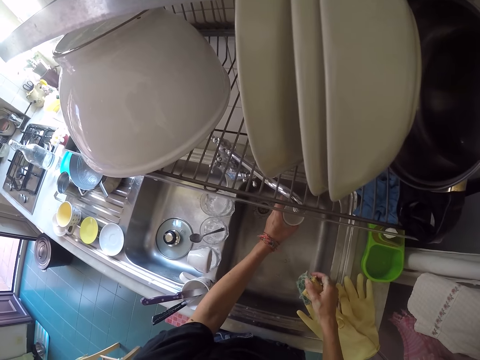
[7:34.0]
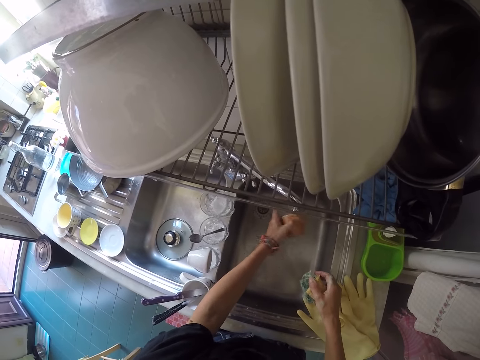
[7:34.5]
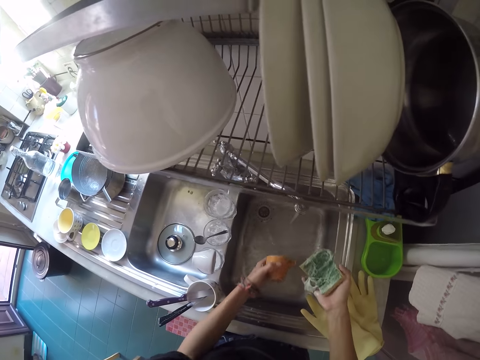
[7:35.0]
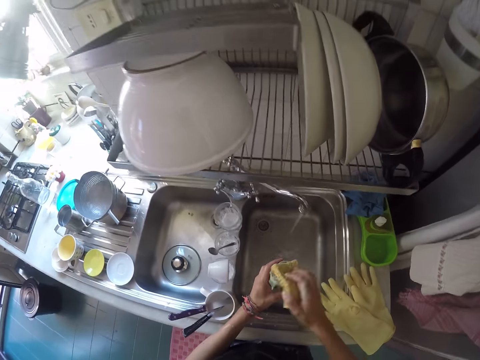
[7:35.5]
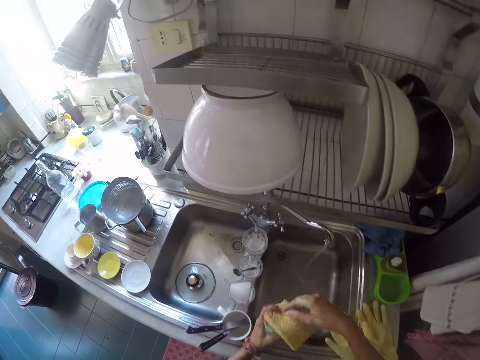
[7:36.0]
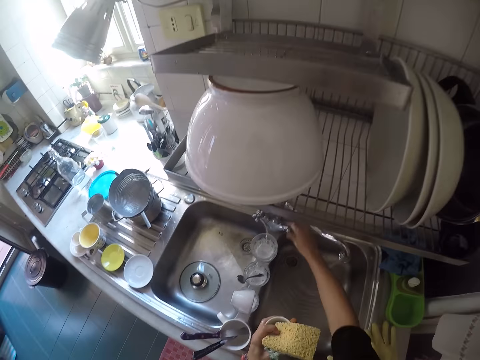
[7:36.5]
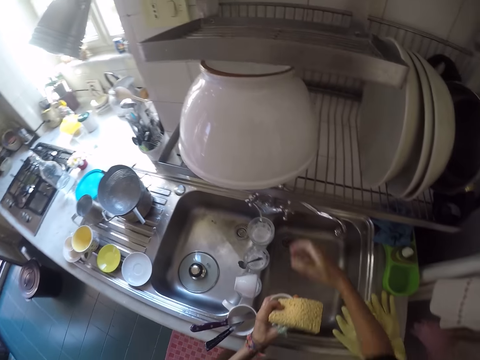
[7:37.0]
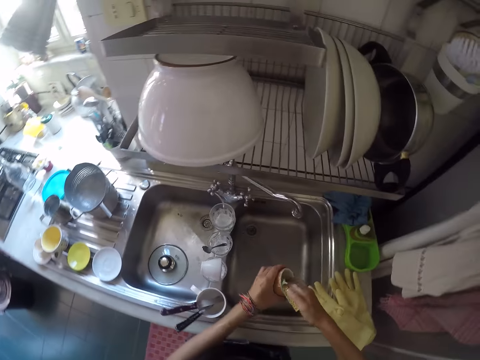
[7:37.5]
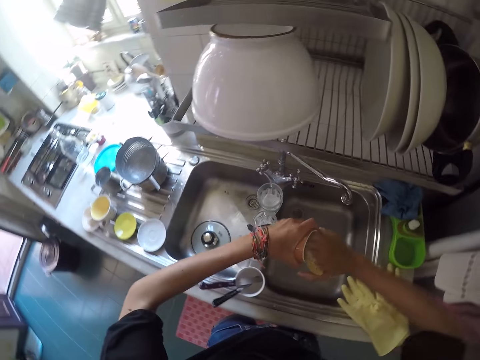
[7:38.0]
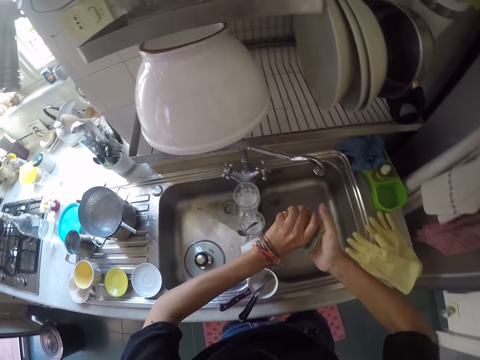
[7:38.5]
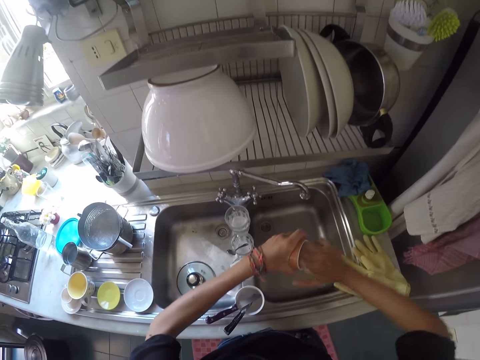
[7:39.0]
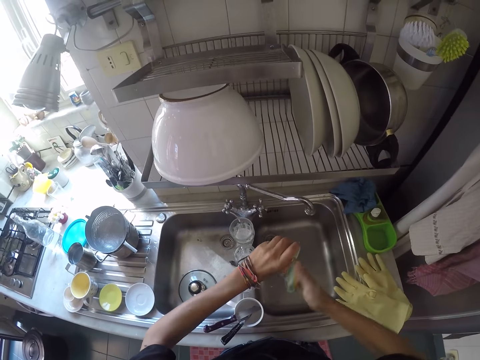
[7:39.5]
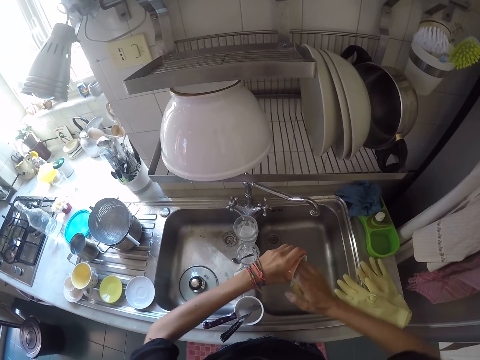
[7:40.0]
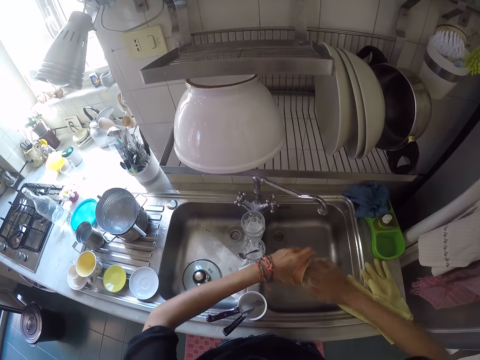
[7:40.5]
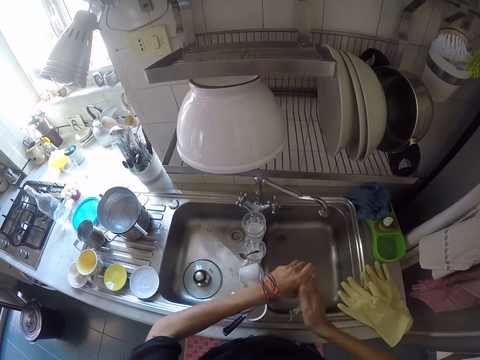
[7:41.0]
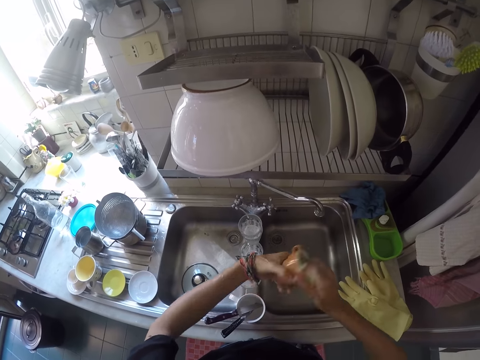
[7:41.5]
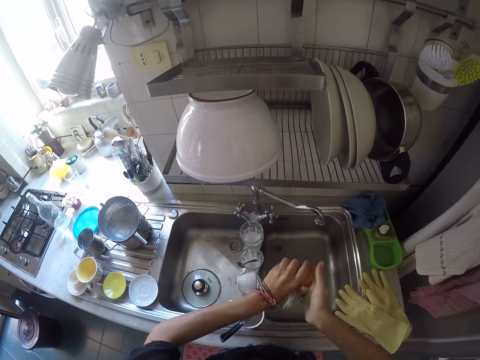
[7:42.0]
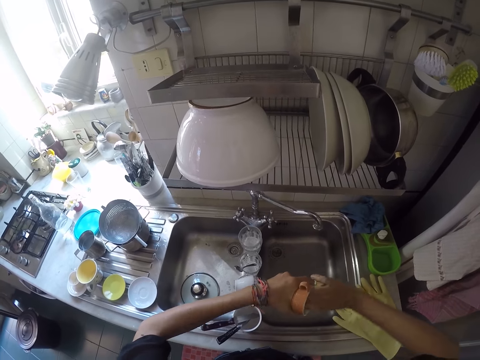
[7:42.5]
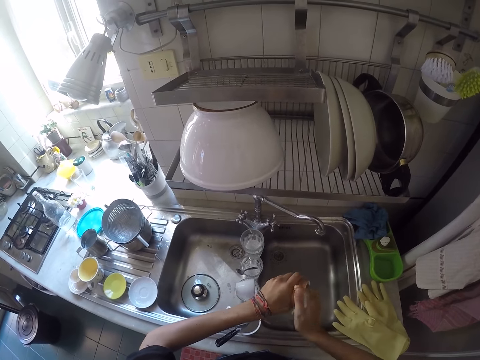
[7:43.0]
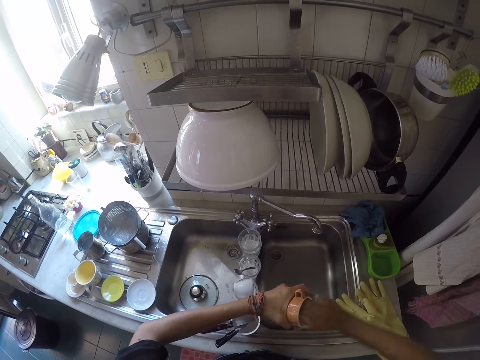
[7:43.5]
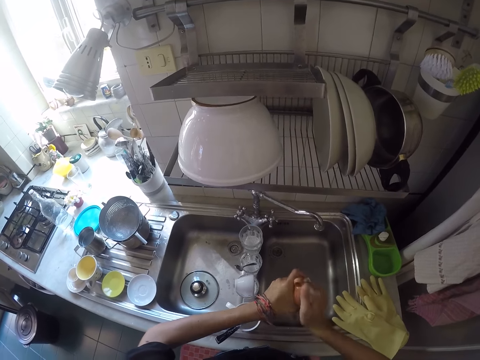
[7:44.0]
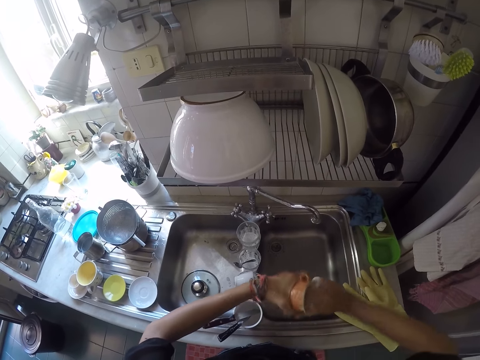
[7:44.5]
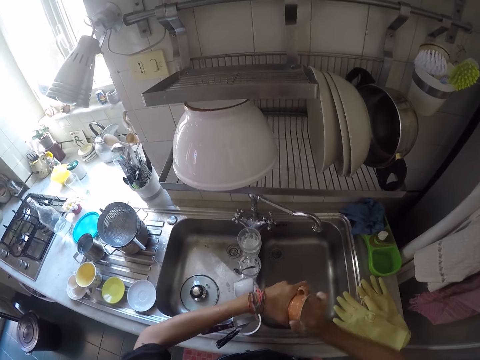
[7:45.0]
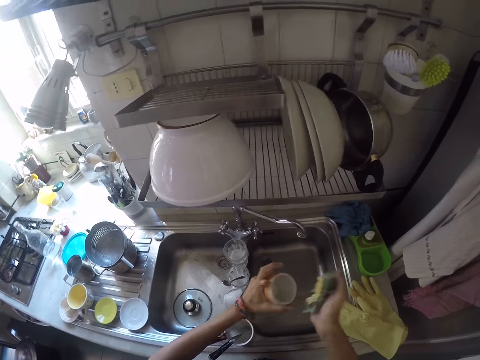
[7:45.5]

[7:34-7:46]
The camera wearer drops the sponge in the mug. He closes the tap with his right hand. He washes the mug with the sponge.

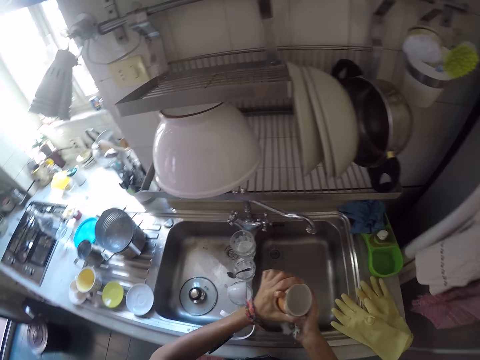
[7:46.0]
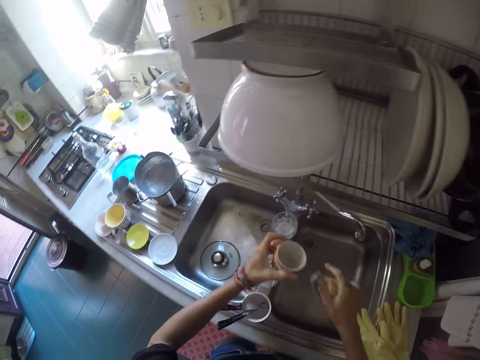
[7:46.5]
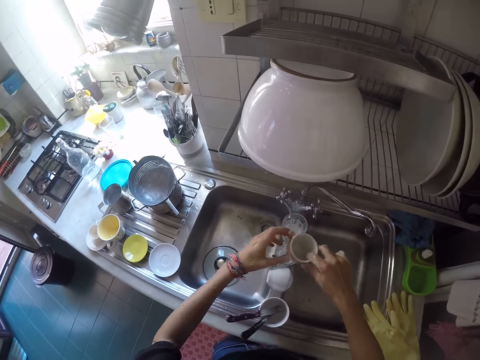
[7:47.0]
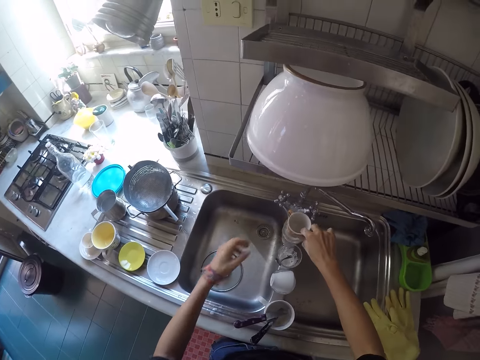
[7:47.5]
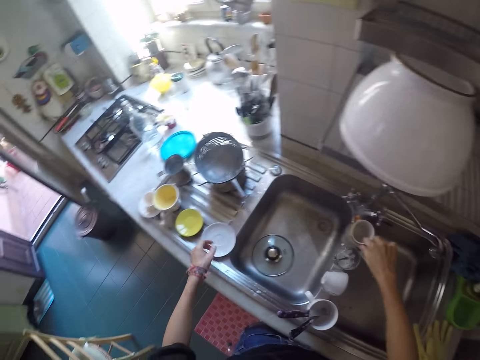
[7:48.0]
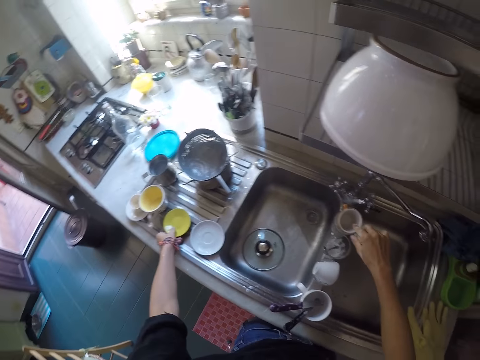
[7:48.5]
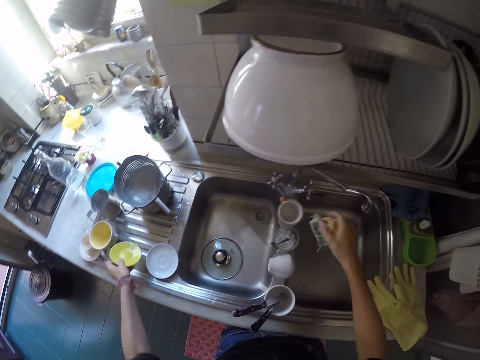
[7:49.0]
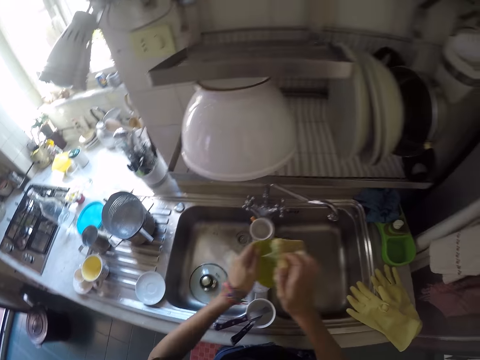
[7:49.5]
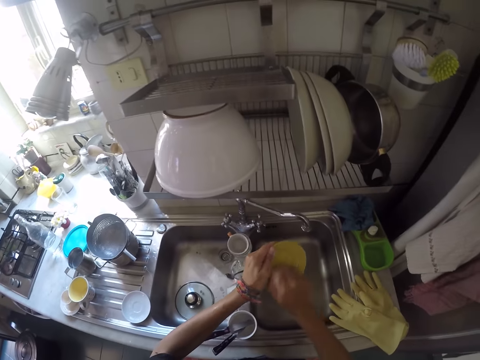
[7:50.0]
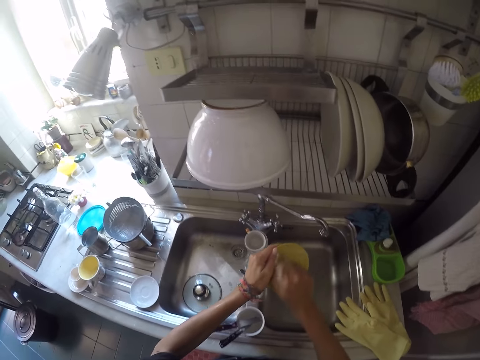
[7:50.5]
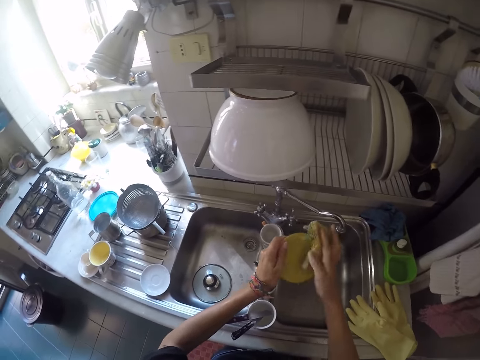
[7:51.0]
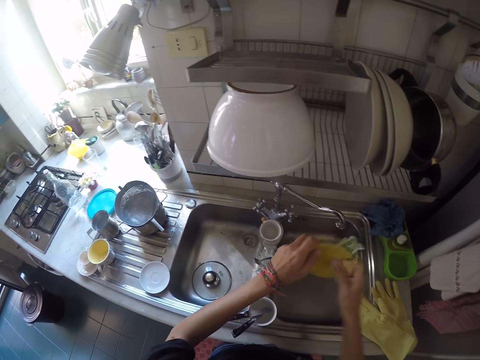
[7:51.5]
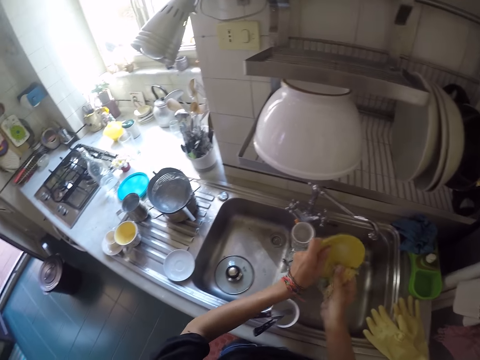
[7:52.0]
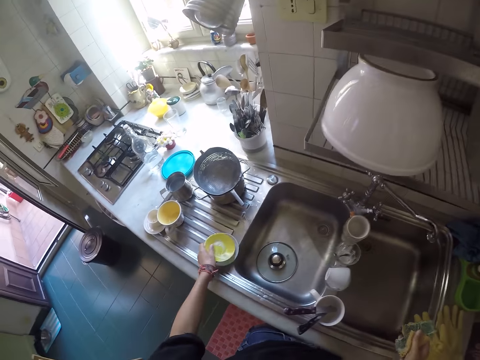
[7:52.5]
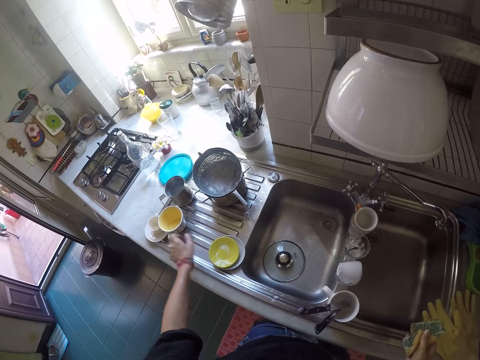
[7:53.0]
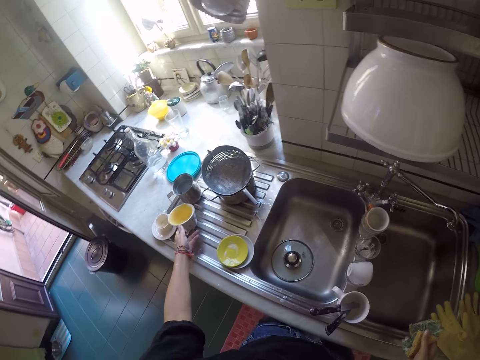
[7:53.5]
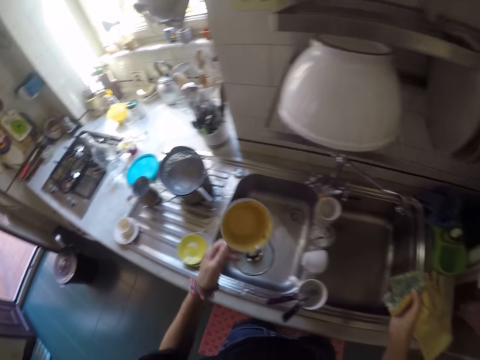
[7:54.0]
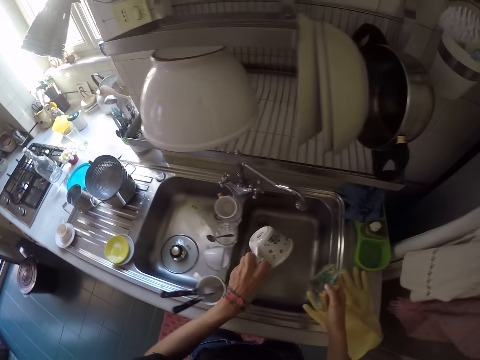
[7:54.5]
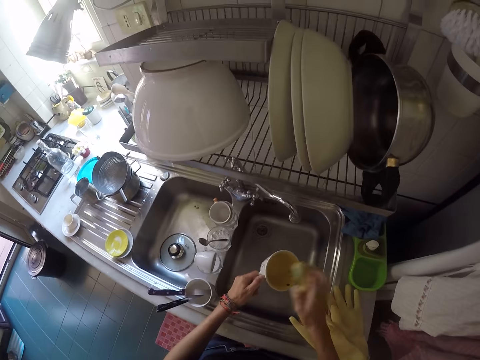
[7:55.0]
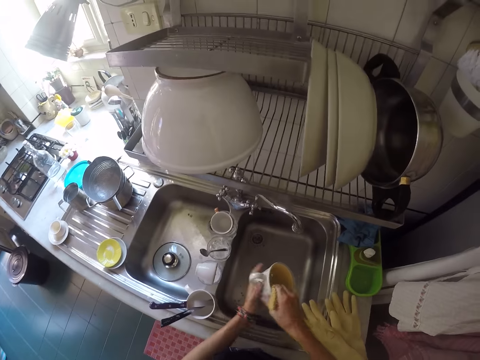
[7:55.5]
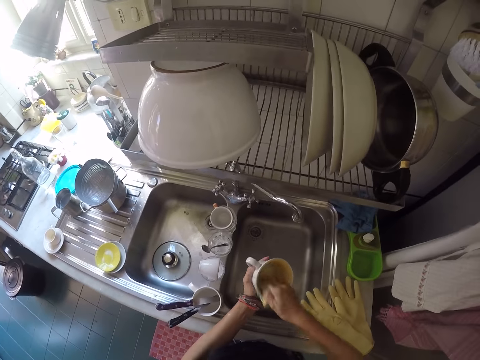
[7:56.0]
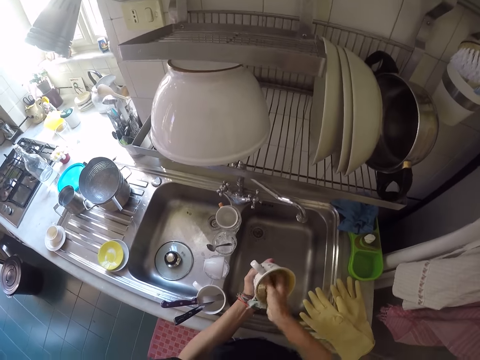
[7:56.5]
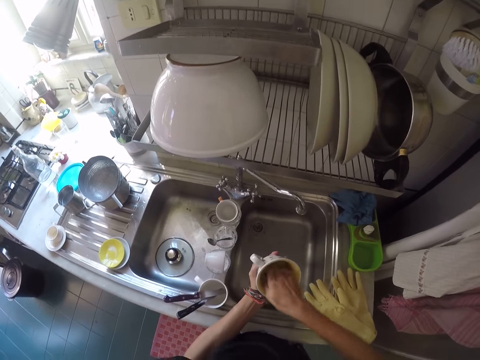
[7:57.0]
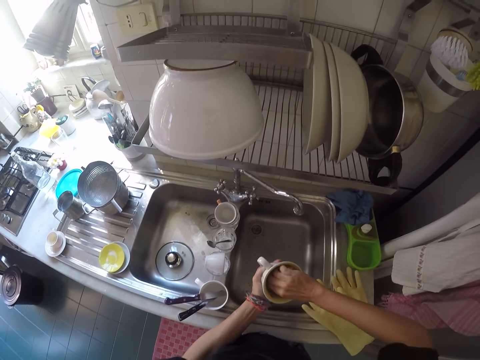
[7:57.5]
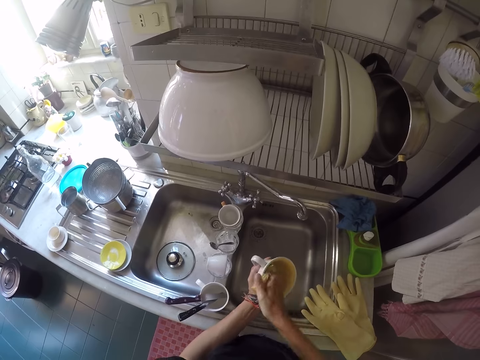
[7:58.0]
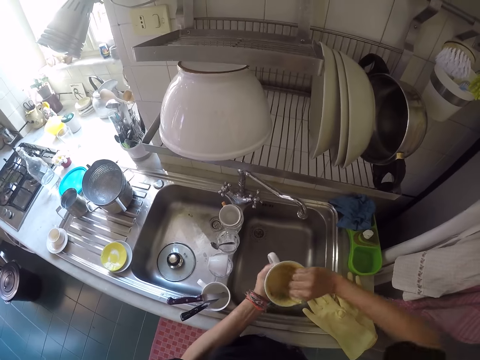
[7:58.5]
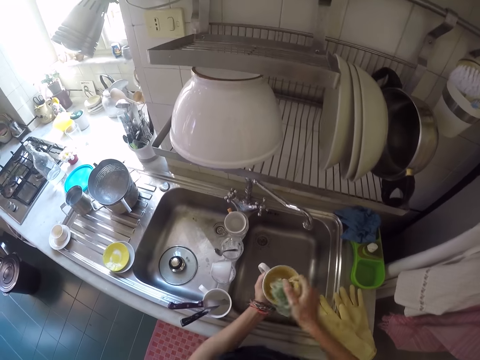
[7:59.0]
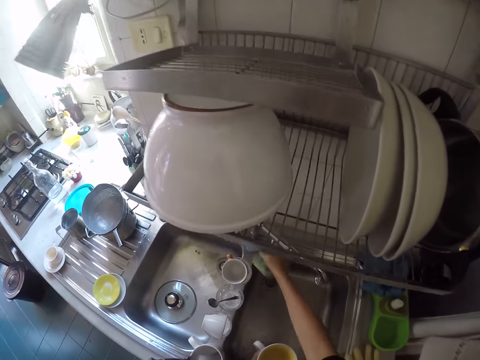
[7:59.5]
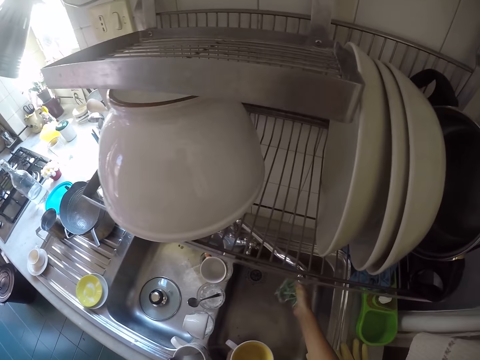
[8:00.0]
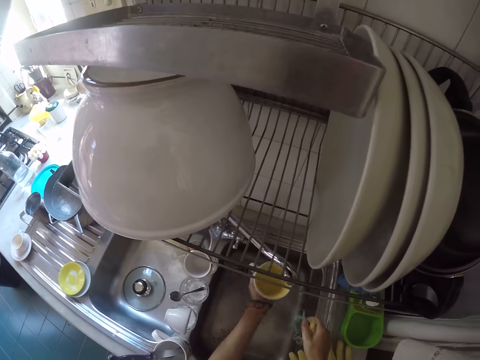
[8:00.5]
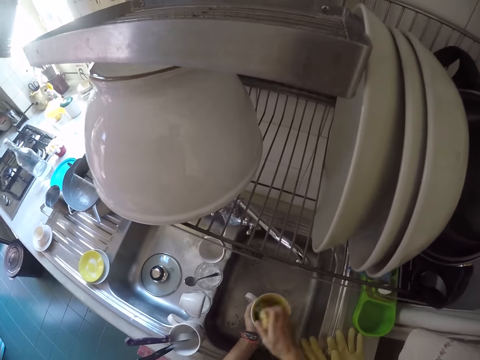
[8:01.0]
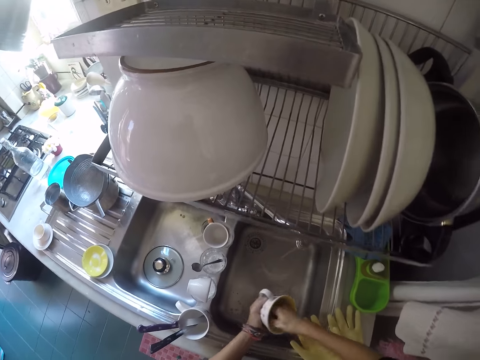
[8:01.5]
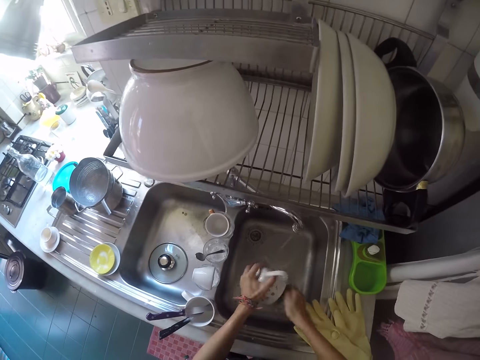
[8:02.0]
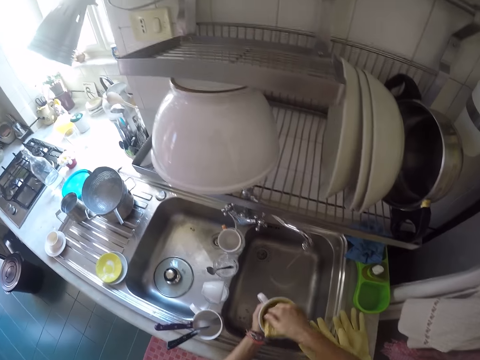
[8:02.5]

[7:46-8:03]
The camera wearer drops the mug on the kitchen sink. He picks up a yellow colored saucer from the kitchen sink. He washes the yellow colored saucer with the sponge. He drops the yellow colored saucer on the white colored saucer. He picks up another mug from the kitchen sink. He washes the mug with the sponge. He opens the tap with his right hand. He rinses the mug with the tap water. He washes the mug with the sponge.
